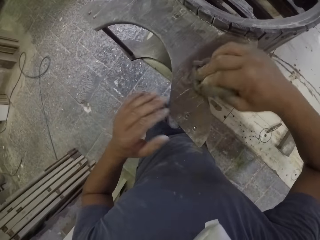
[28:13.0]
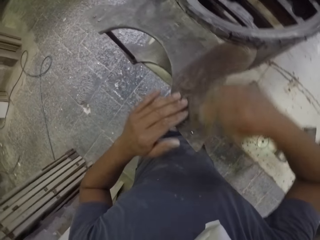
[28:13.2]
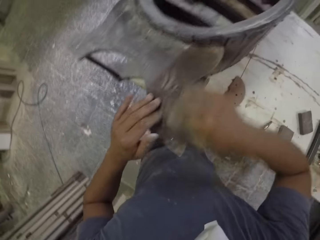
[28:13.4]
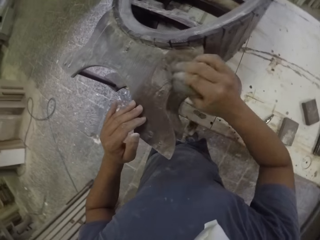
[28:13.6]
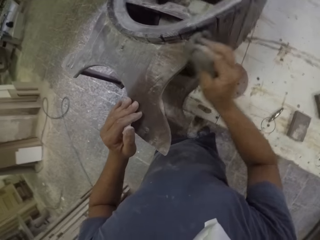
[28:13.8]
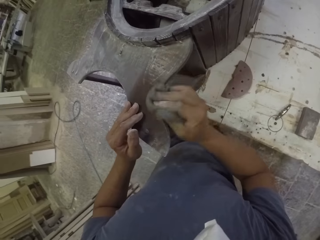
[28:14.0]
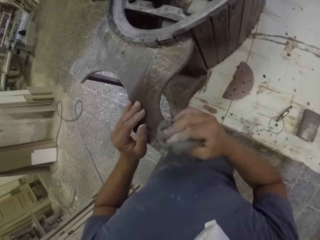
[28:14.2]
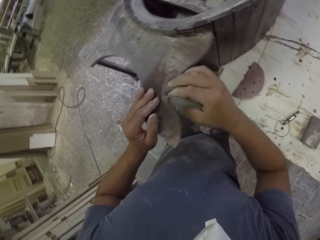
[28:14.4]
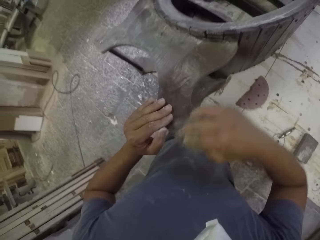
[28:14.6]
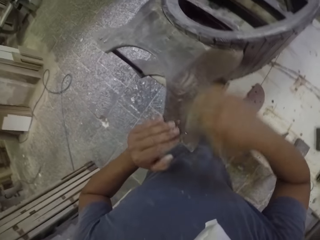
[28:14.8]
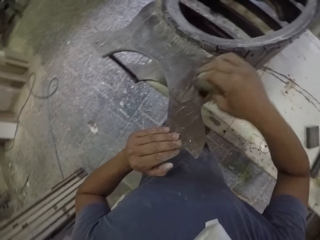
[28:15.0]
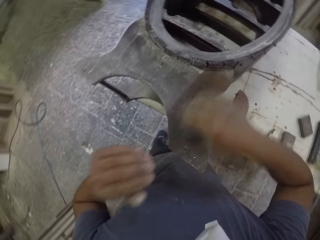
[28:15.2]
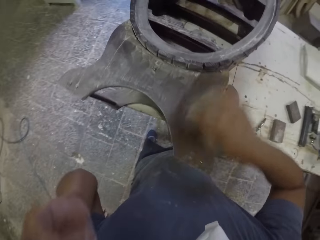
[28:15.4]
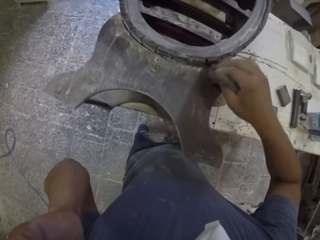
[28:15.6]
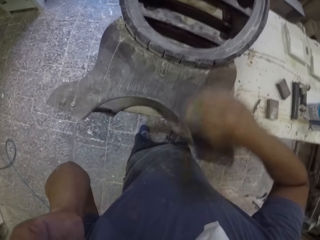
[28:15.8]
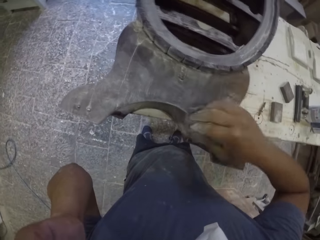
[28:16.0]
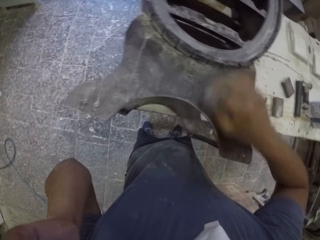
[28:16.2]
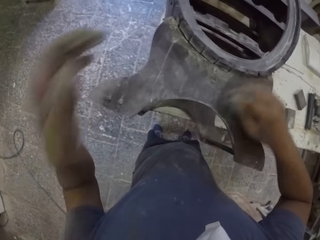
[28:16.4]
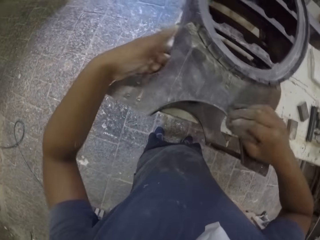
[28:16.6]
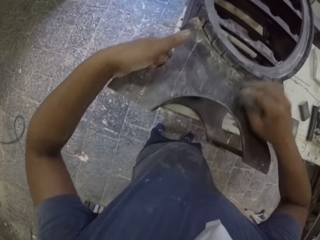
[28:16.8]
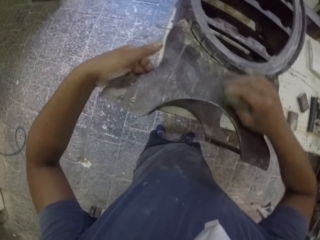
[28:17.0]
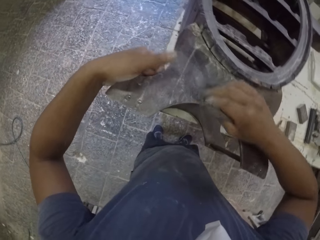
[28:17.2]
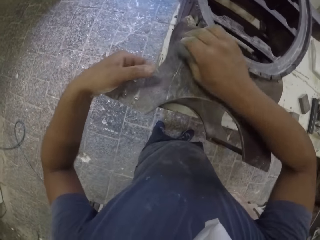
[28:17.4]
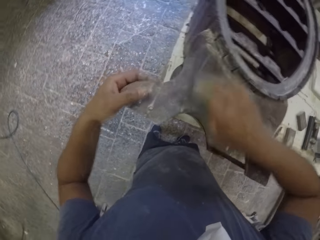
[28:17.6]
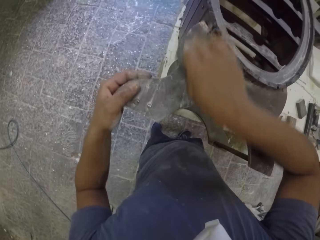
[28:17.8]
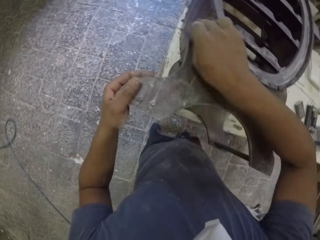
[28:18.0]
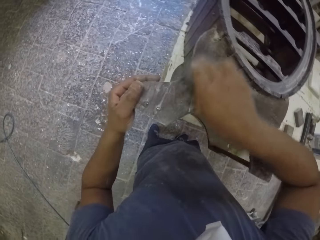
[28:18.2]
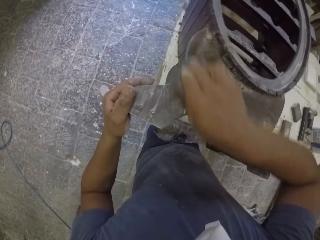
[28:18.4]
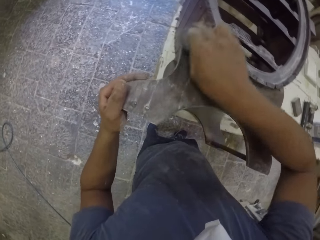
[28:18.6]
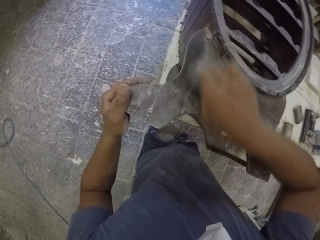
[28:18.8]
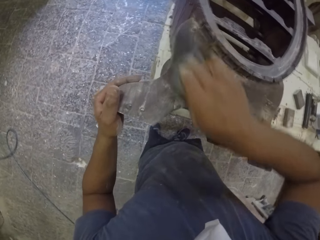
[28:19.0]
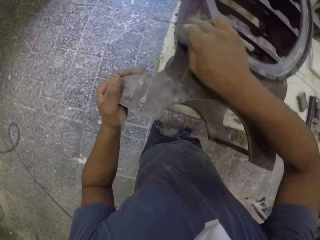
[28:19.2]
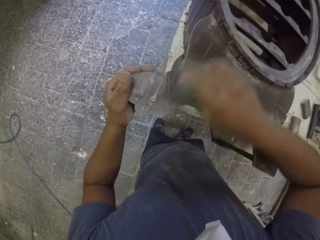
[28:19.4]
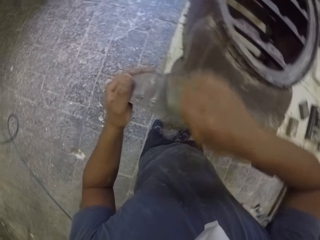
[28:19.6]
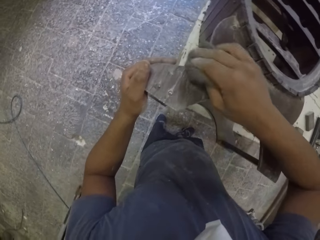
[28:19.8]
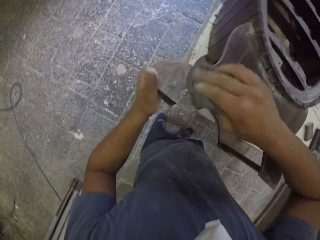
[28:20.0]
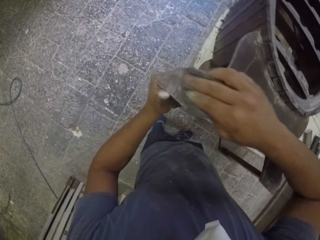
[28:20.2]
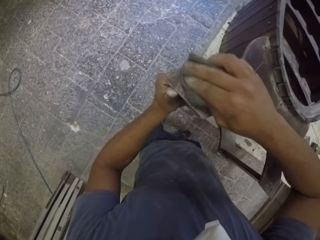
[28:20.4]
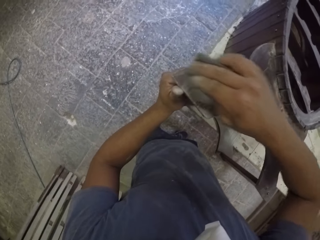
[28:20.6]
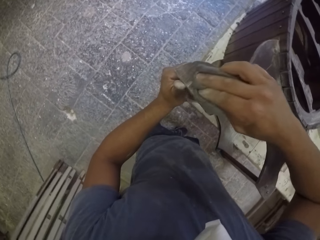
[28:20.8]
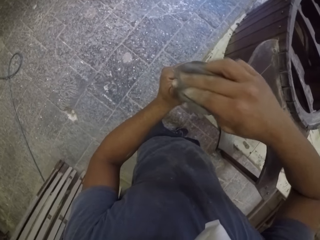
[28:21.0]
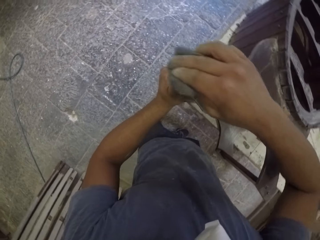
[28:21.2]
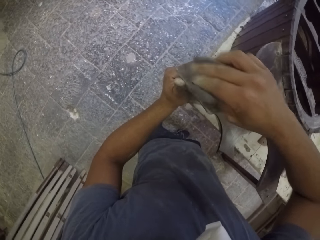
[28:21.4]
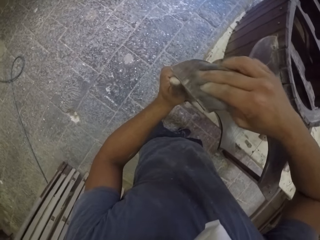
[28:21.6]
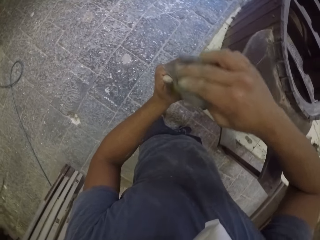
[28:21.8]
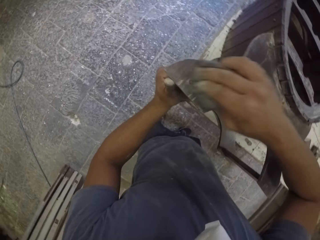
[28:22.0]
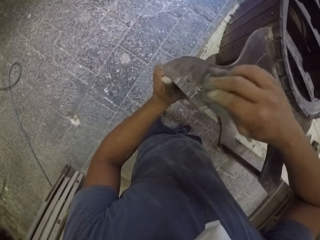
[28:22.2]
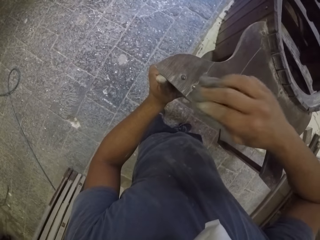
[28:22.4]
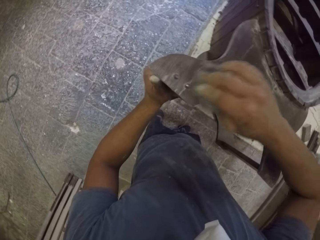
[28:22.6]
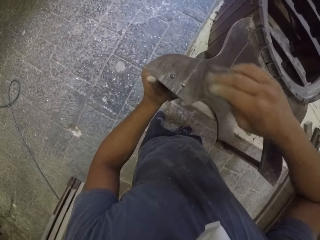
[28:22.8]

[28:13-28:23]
The camera wearer puts his left hand on the wooden rack. He adjusts the head camera. He wipes the wooden rack with his left hand. He holds the wooden rack with his left hand.

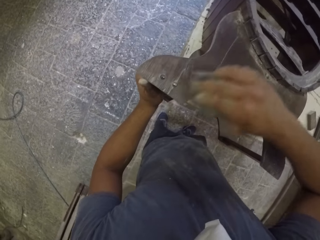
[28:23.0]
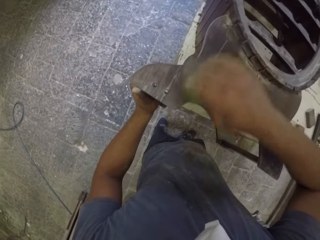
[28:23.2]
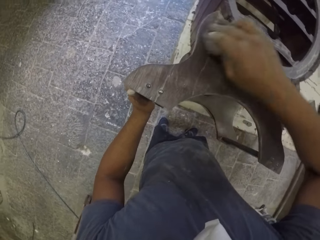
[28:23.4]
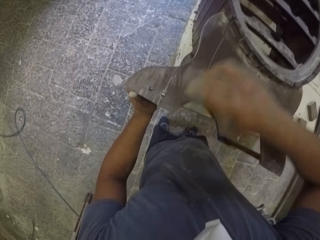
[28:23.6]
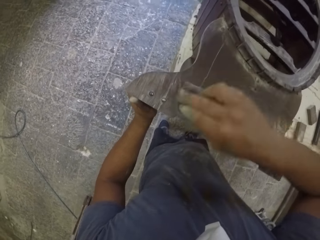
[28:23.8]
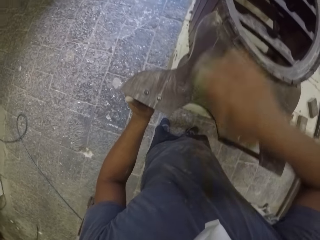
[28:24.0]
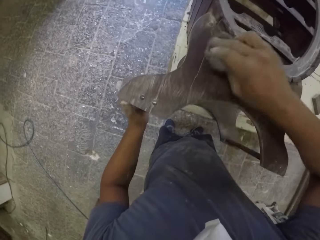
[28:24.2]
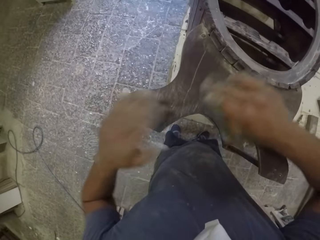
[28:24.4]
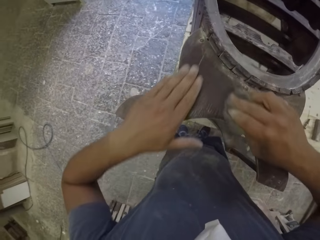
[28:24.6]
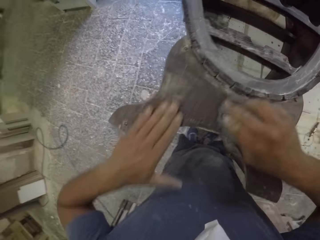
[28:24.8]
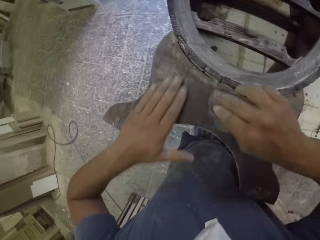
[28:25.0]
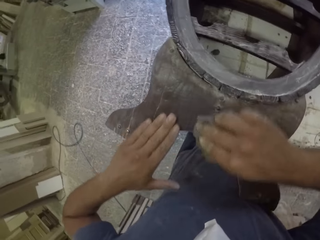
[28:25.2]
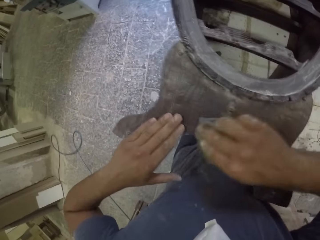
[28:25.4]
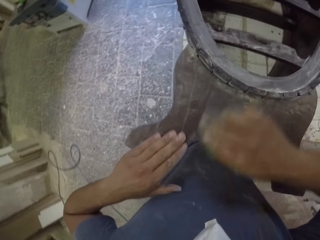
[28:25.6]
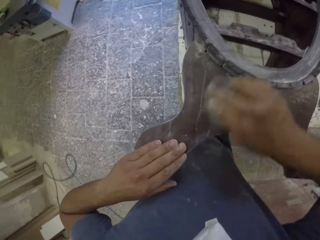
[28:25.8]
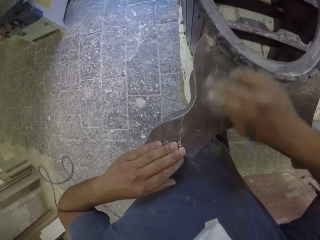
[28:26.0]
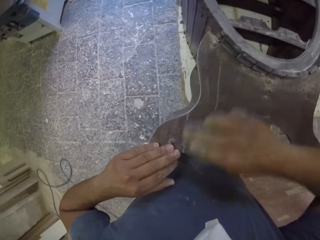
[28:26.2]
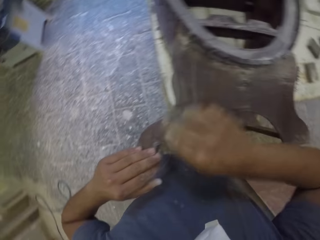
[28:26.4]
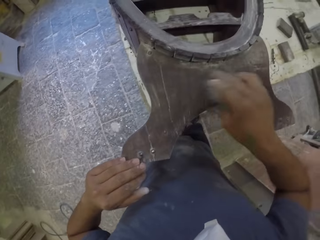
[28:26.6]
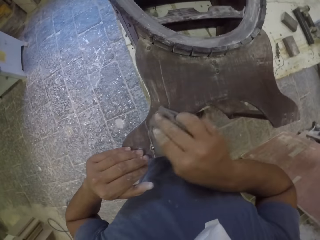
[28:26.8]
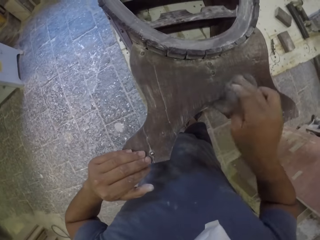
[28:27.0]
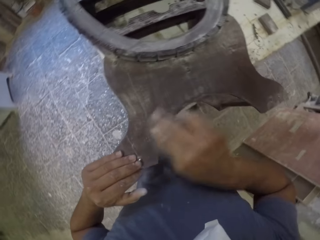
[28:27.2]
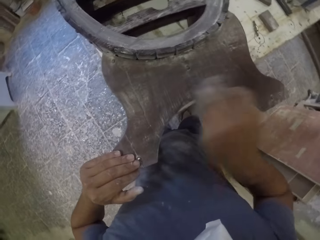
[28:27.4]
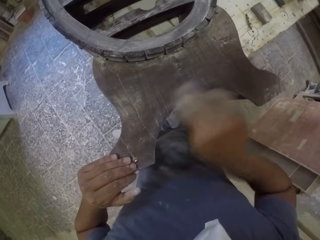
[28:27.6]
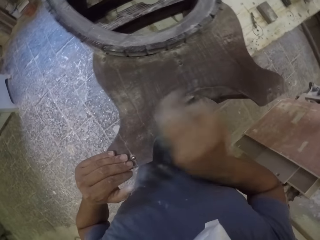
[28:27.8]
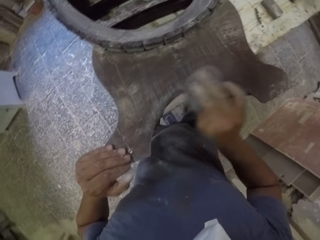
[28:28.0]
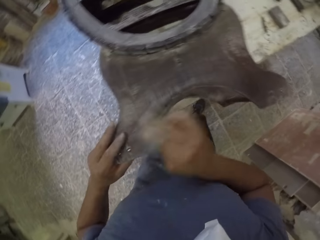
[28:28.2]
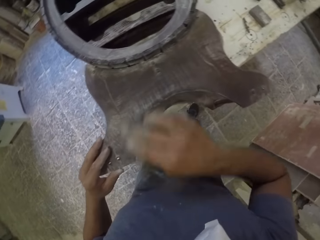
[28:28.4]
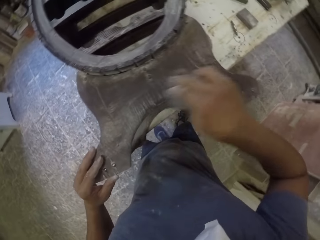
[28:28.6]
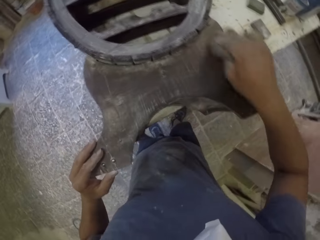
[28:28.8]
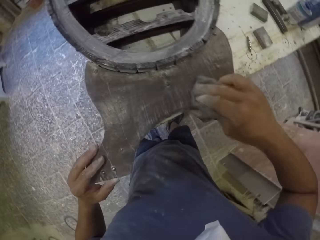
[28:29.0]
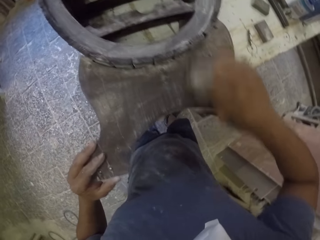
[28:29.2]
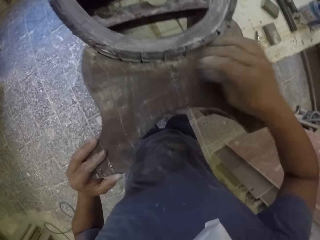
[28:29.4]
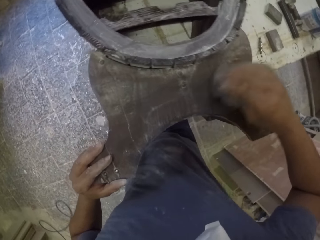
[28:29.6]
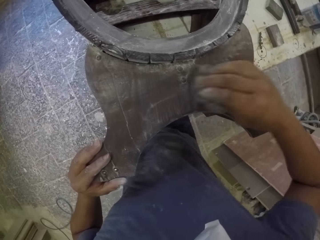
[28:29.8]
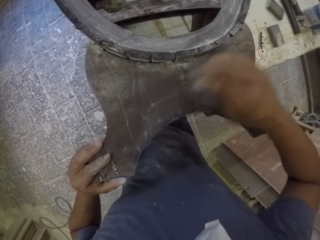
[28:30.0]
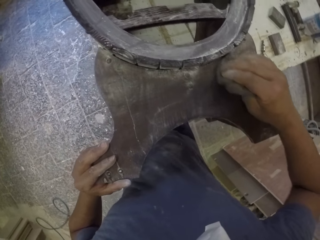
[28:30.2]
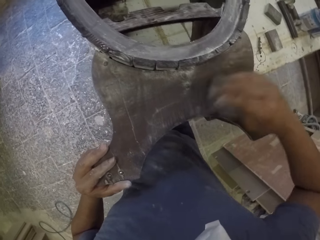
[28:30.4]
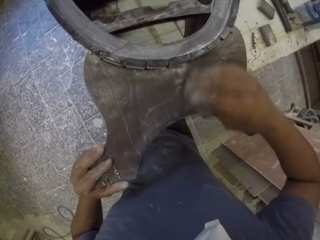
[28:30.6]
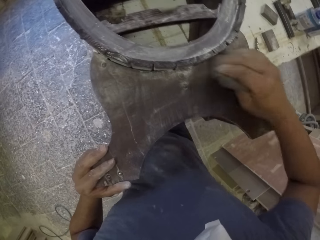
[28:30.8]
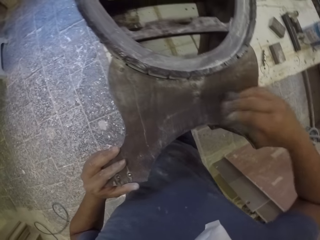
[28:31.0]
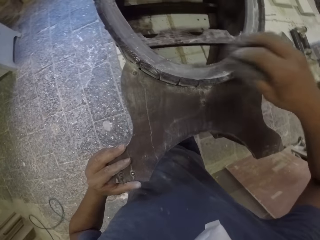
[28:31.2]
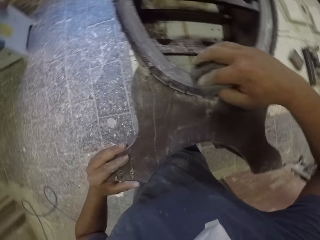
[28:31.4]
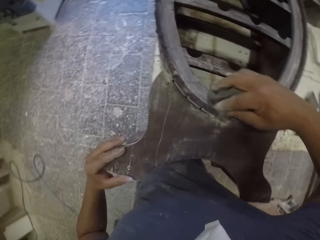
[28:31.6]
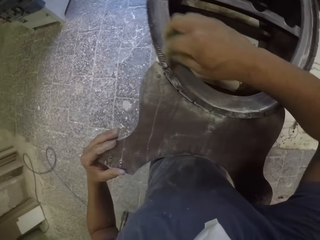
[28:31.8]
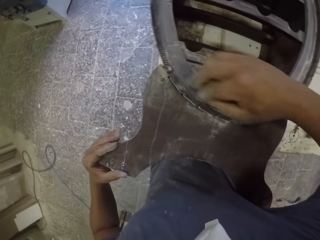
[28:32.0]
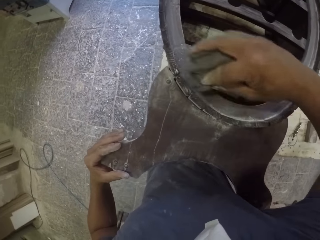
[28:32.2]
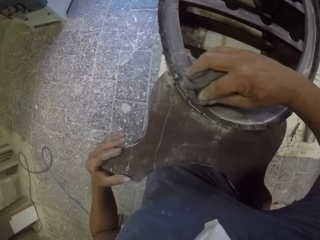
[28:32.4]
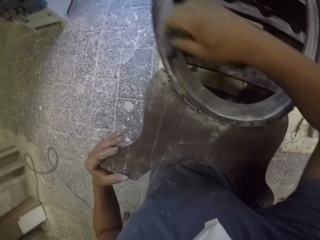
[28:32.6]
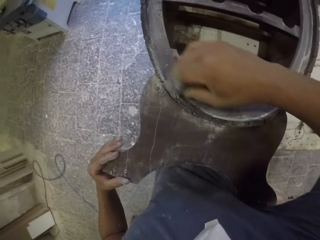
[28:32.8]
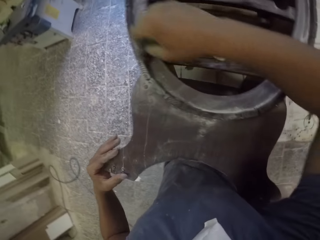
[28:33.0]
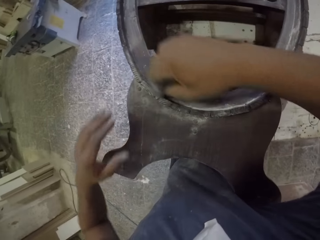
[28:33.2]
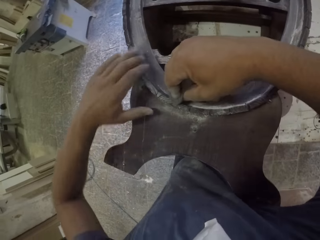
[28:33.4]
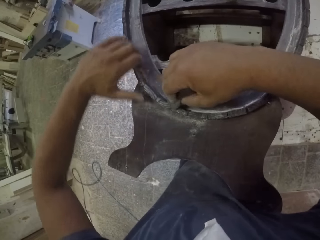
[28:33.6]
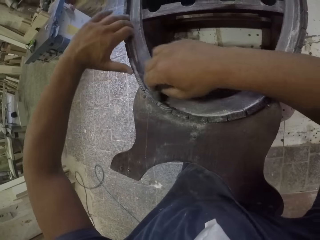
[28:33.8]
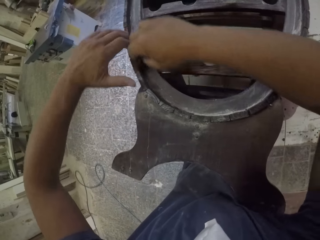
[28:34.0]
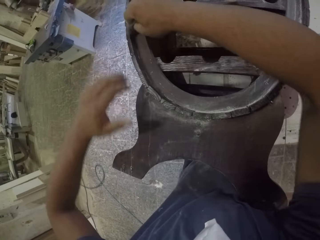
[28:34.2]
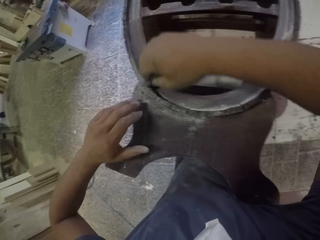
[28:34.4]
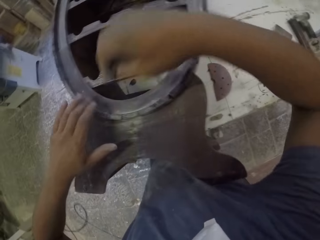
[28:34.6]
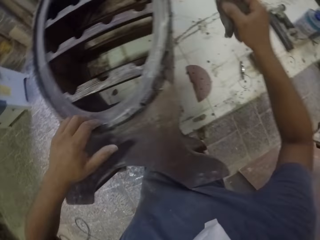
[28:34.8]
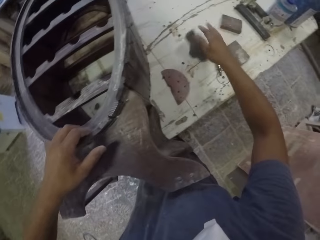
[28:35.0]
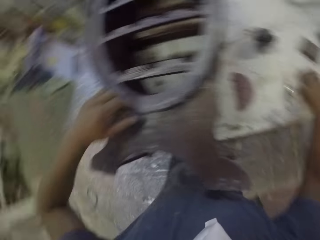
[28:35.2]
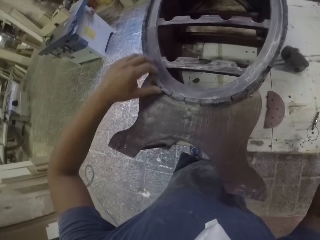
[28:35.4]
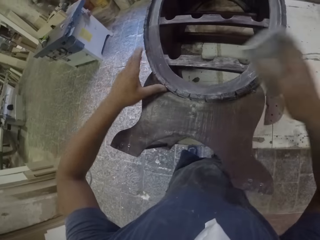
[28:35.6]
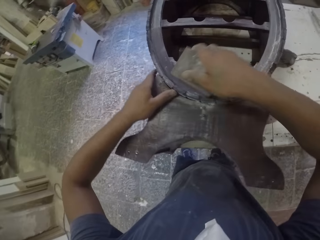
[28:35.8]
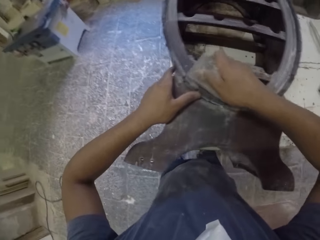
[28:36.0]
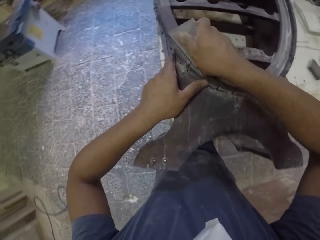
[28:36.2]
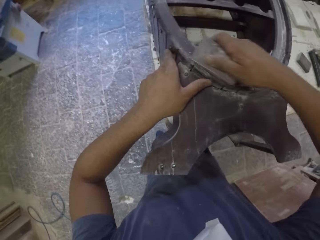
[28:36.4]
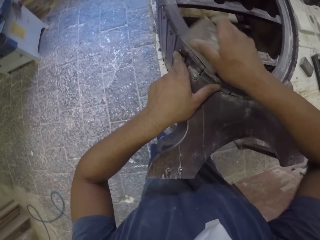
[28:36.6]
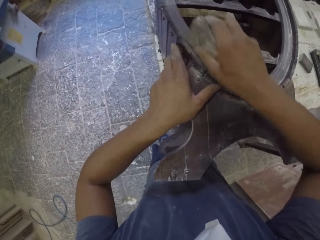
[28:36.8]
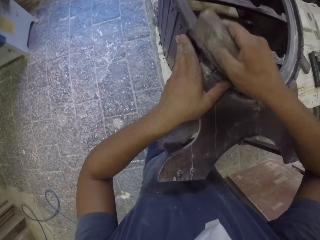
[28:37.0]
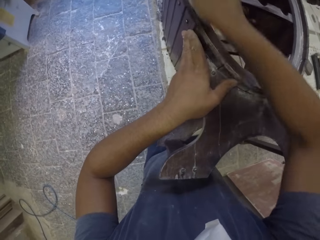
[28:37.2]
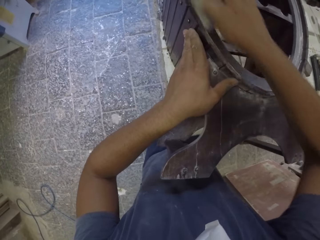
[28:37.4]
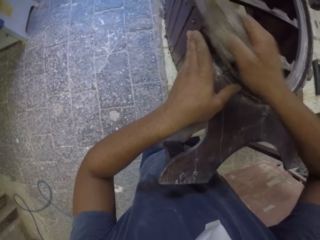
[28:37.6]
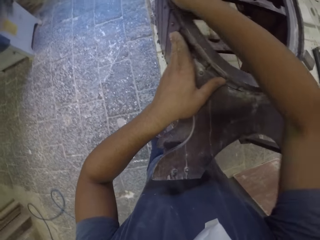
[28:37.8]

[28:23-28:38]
The camera wearer runs his hand over the furniture. He wipes the wooden rack with a piece of cloth or material with his left hand. He holds the wooden rack with his left hand. He wipes the wooden rack with his left hand. He puts the piece of cloth on the table. He picks up the smoothing stone from the table. He holds the wooden rack with his left hand. He smooths the wooden rack with the smoothing stone.
